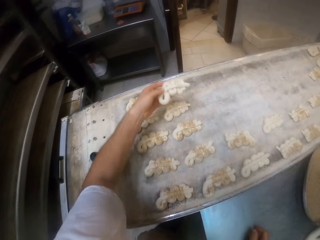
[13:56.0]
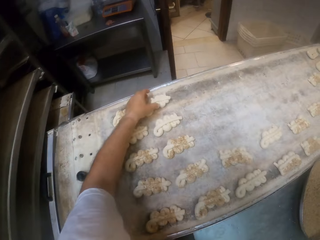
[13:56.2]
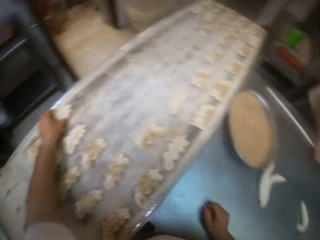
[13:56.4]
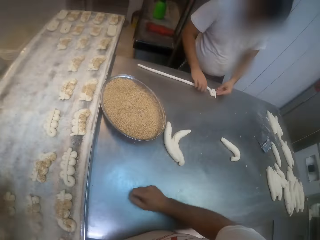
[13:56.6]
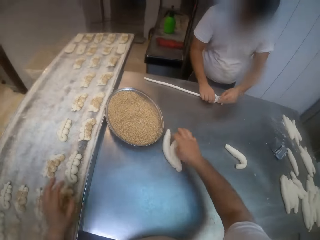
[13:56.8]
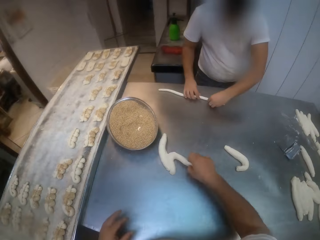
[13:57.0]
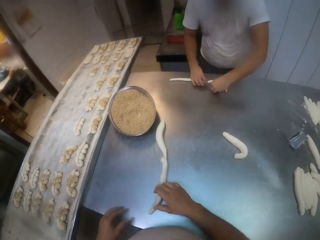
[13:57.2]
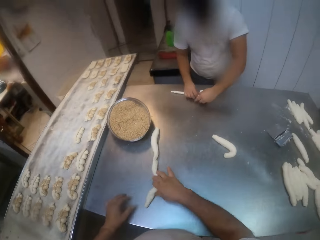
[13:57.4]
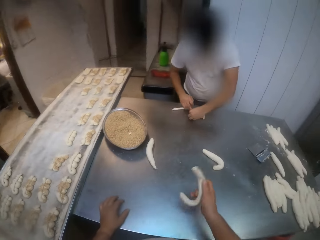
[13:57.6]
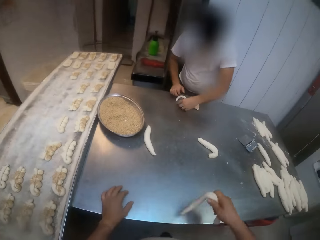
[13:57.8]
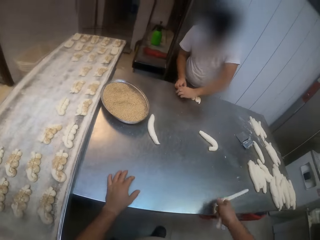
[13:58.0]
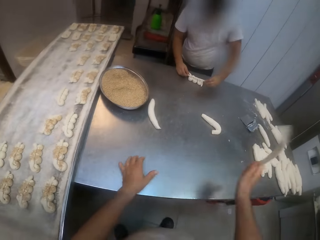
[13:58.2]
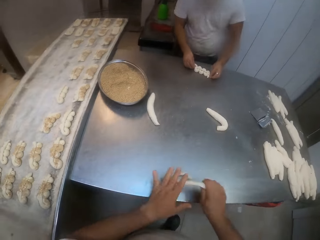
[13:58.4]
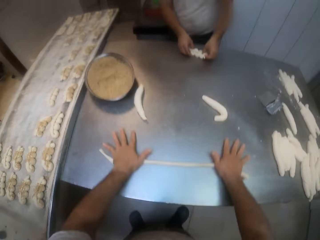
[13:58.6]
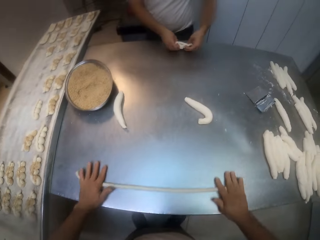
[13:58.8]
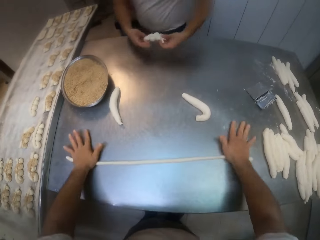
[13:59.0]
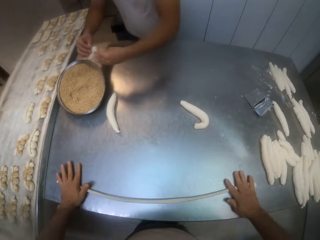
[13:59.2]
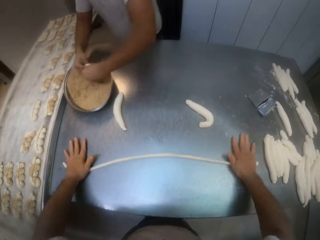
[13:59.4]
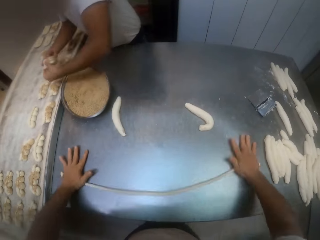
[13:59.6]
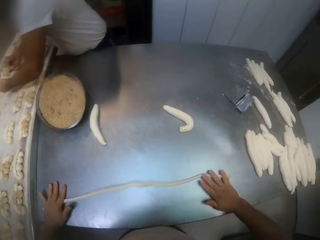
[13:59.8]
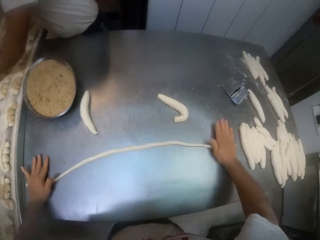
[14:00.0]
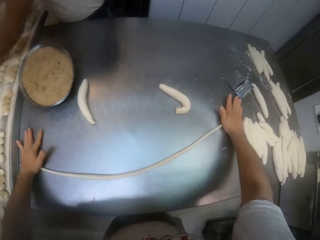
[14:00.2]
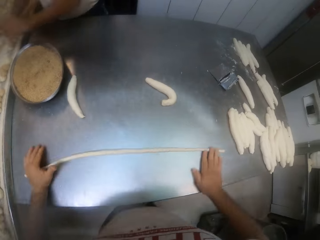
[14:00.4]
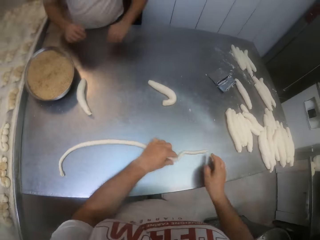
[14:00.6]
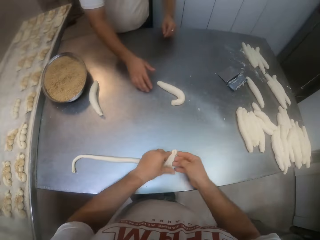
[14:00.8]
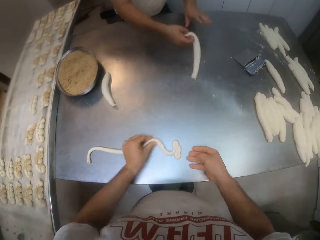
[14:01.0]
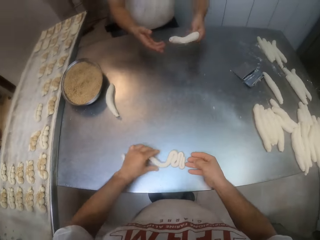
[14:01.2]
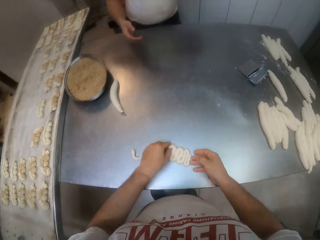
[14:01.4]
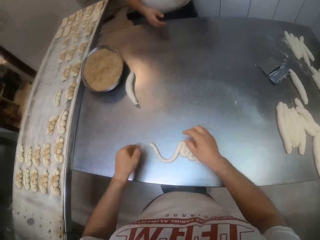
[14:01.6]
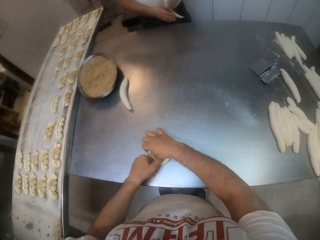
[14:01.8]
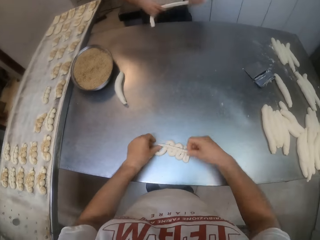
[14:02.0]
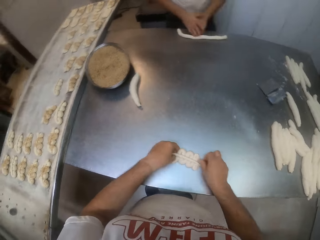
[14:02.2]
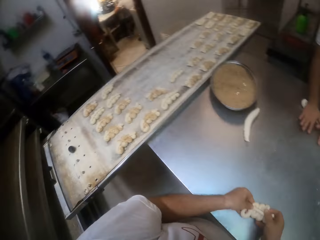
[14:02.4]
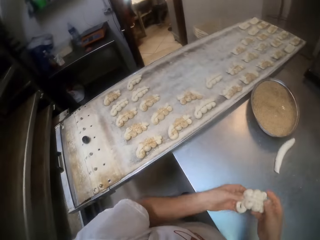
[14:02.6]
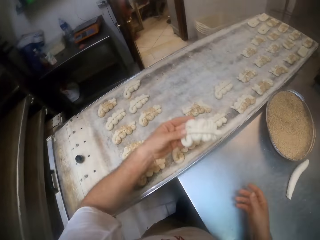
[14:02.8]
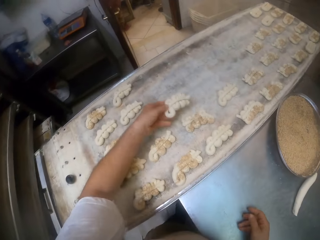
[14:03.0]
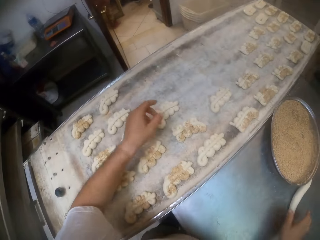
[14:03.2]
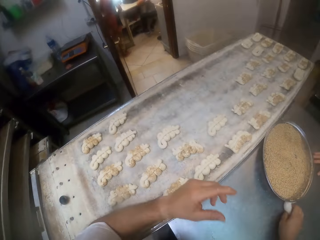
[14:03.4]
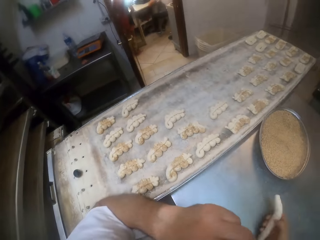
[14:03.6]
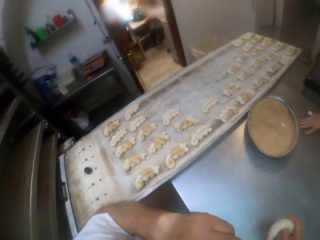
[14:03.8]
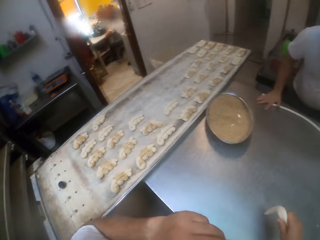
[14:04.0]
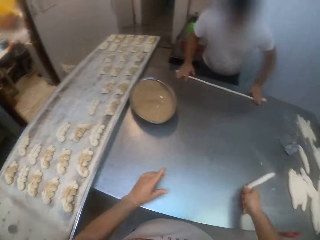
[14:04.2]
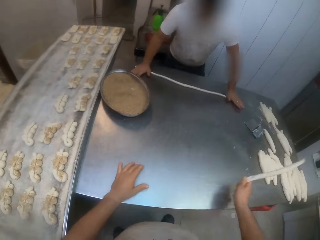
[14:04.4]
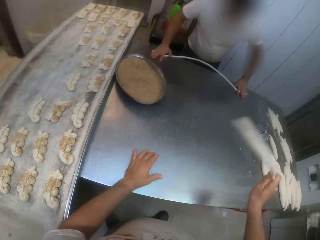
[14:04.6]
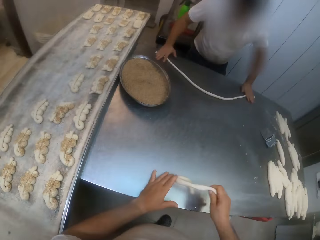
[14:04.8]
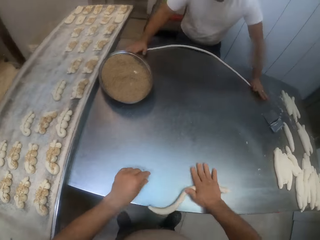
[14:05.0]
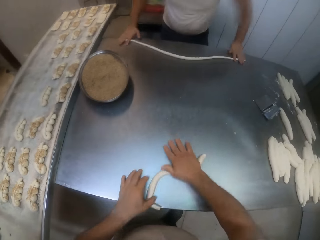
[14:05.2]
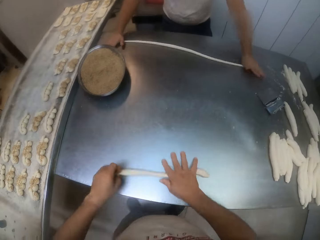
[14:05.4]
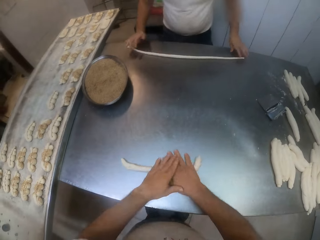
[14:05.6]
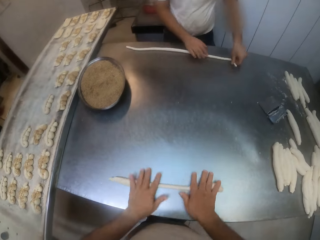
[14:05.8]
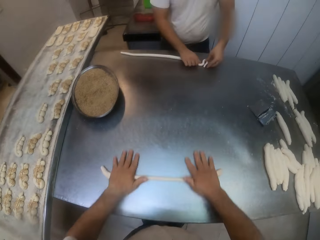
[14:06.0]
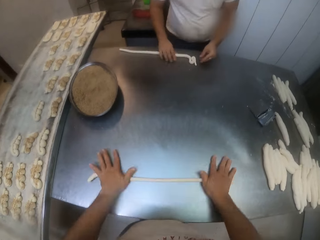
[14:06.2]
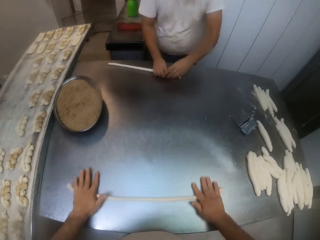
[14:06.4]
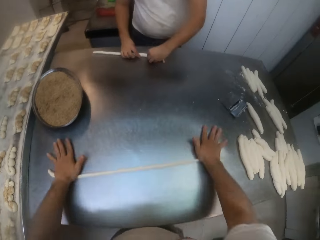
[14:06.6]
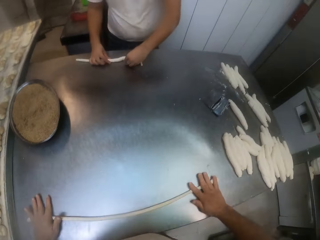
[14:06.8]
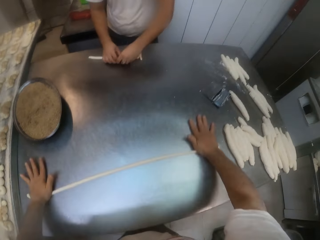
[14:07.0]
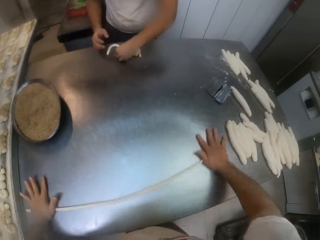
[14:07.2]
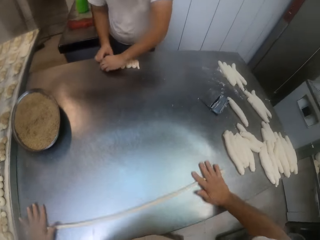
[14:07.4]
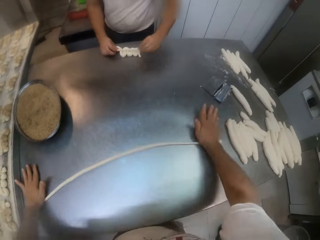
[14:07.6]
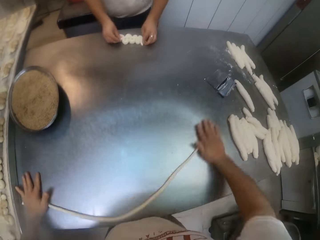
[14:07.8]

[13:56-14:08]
The camera wearer puts the dough in the baking tray. A man makes snake-shaped dough. The camera wearer carries the dough from the table with the right hand. They swing the dough and roll the dough on the table with both hands. The man puts the dough in a tray of yeast. The camera wearer makes snake-shaped dough. The man rolls the dough on the table with the right hand and hits the dough on the table. The camera wearer puts the dough in the baking tray, picks up the dough, and hits the dough on the table. The man rolls the dough with both his hands on the table. The camera wearer swings the dough. They roll the dough on the table with both hands. The man makes snake-shaped dough.

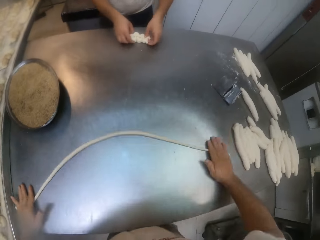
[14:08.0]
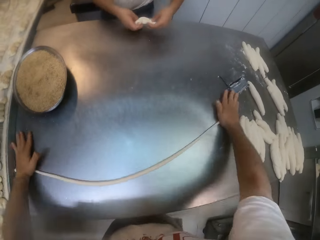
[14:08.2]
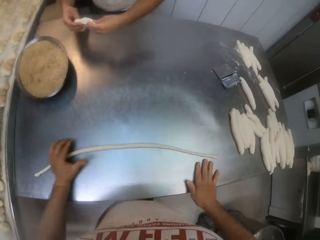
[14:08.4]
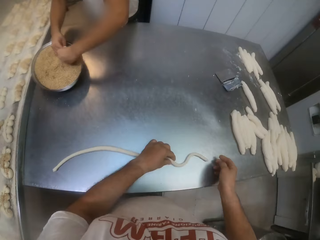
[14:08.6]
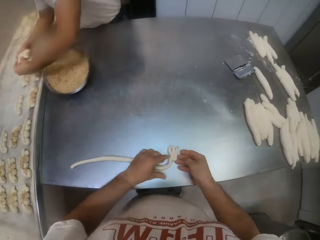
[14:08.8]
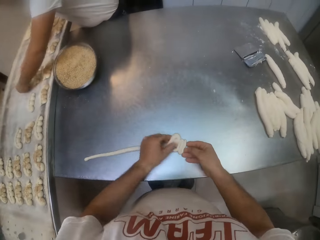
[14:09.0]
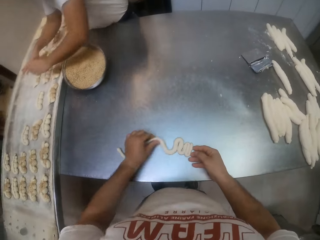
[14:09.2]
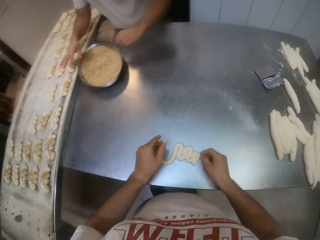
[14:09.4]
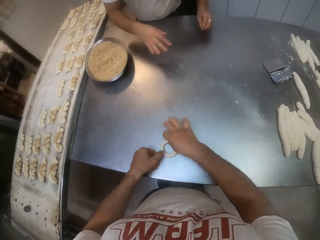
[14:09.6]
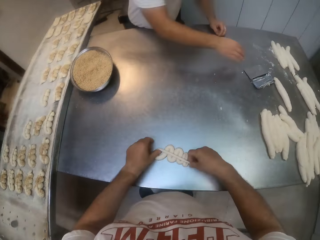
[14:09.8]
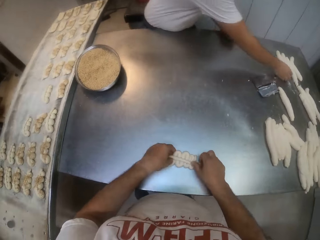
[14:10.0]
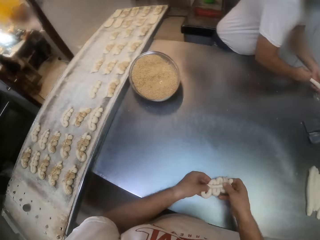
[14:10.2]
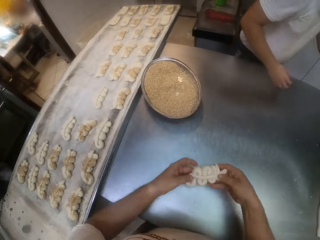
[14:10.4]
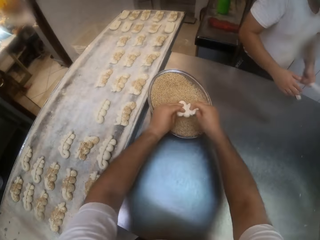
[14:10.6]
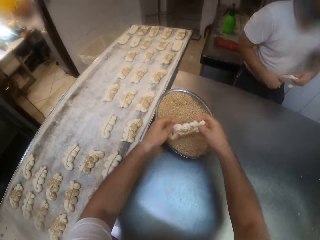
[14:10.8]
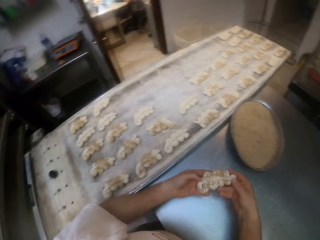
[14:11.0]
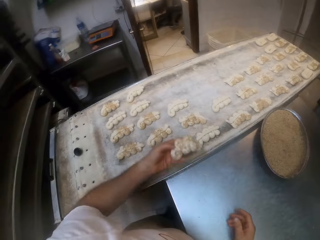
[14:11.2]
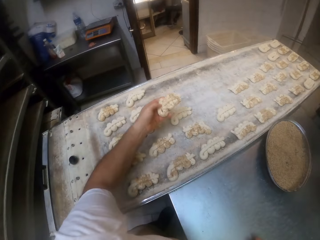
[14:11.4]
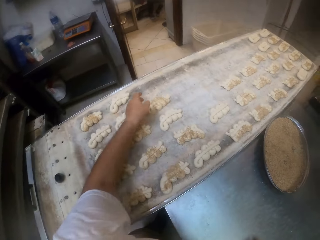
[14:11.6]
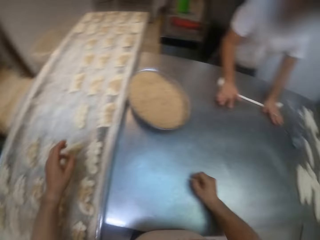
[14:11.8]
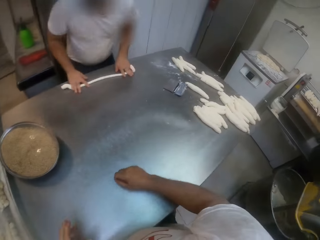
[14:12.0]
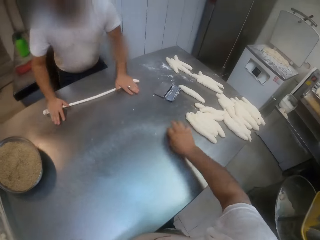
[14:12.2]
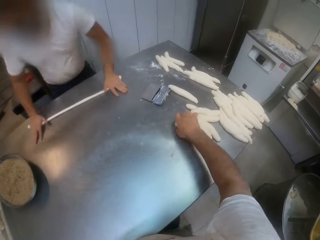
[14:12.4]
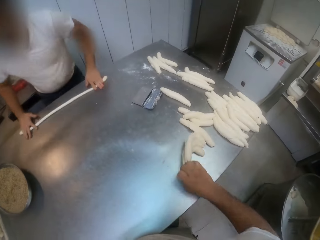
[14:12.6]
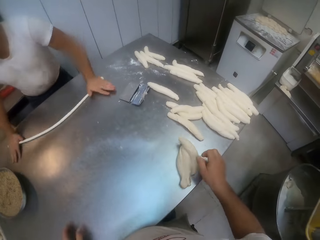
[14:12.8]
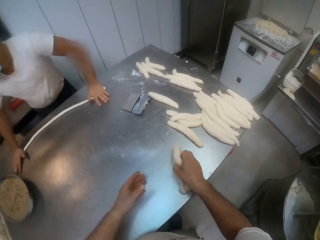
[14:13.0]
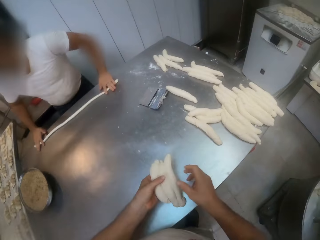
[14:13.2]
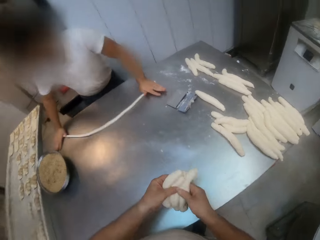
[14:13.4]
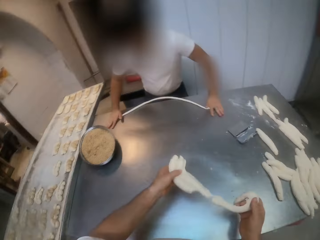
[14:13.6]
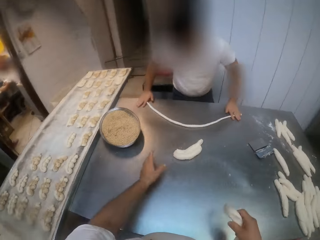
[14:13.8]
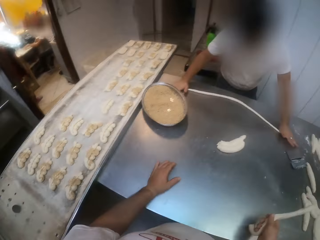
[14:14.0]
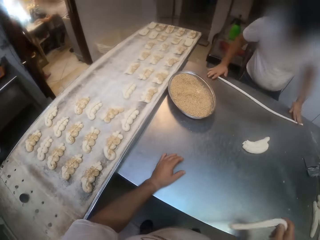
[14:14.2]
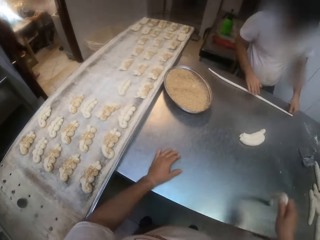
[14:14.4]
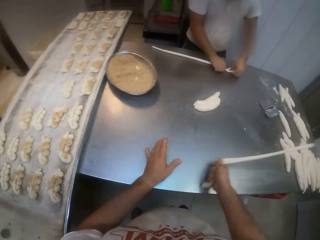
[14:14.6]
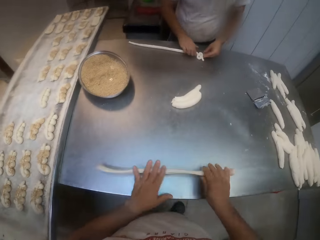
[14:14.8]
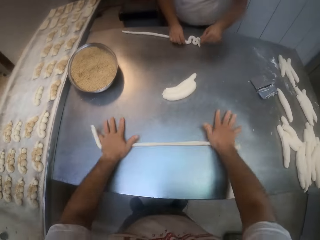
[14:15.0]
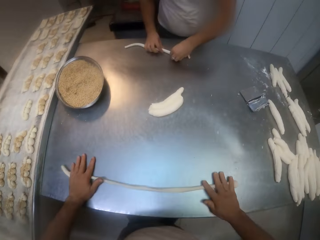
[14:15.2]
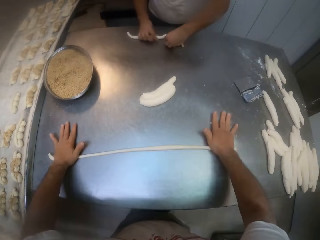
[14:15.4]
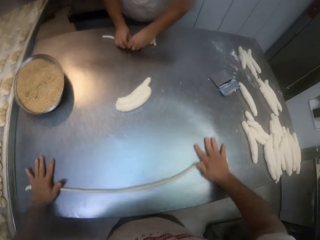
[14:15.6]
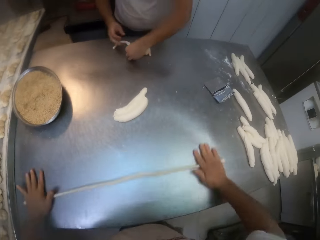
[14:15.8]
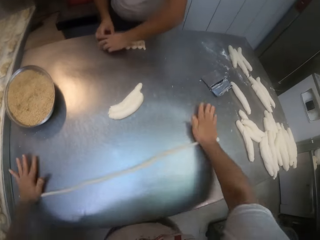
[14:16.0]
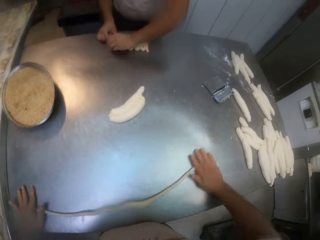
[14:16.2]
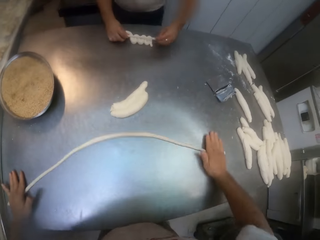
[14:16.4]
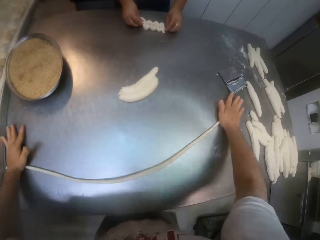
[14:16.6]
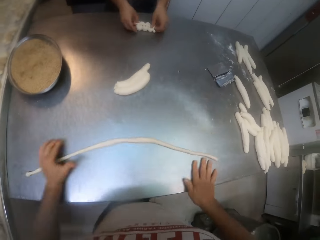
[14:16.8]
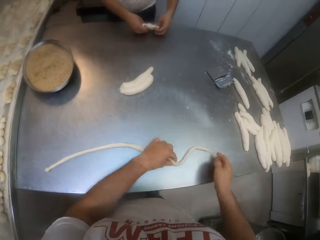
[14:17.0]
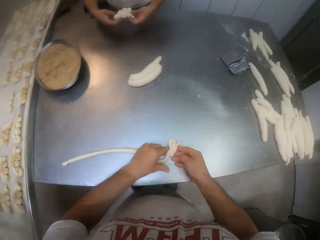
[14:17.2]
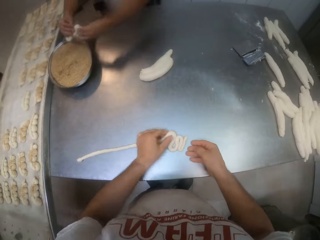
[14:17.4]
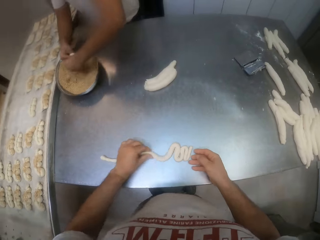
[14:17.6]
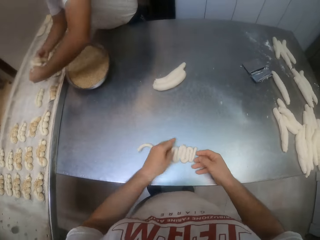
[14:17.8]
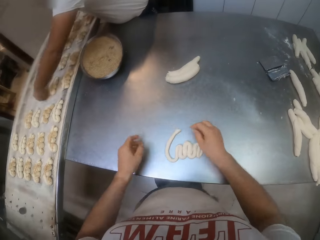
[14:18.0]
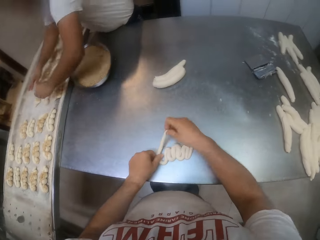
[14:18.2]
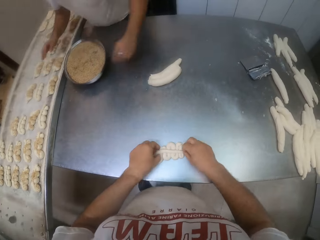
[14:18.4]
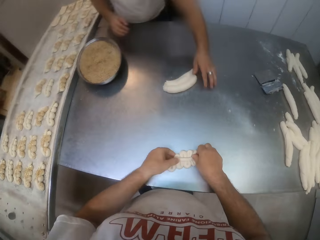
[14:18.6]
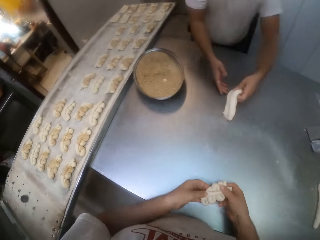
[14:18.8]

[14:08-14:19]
A man puts the dough in a tray of yeast. The camera wearer makes snake-shaped dough. The man puts the dough in the baking tray and carries the dough from the table with the right hand. The camera wearer puts the dough in the tray of yeast. The man hits the dough on the table. The camera wearer puts the dough in the baking tray. The man rolls the dough with both his hands on the table. The camera wearer carries the dough from the table with the right hand, throws the dough on the table, and swings the dough. The man makes snake-shaped dough. The camera wearer rolls the dough on the table with both hands and makes snake-shaped dough. The man puts the dough in the tray of yeast.
